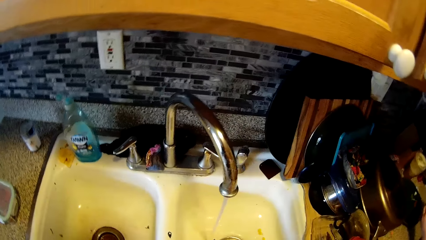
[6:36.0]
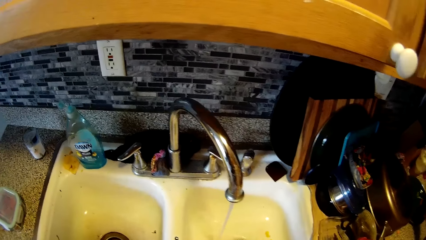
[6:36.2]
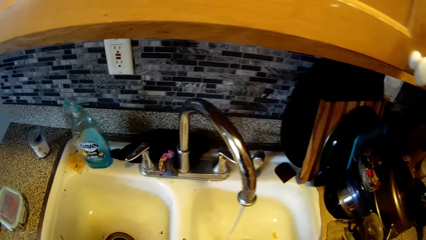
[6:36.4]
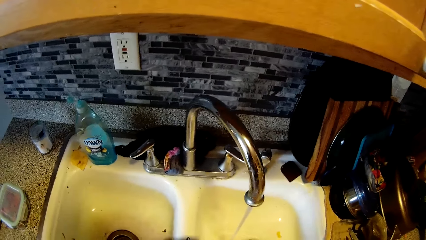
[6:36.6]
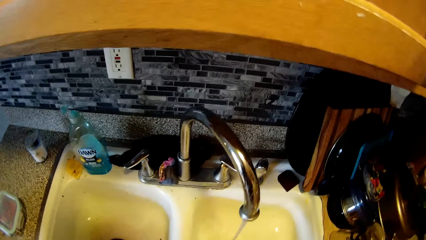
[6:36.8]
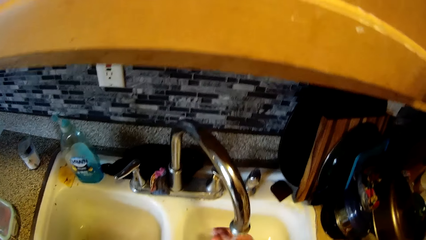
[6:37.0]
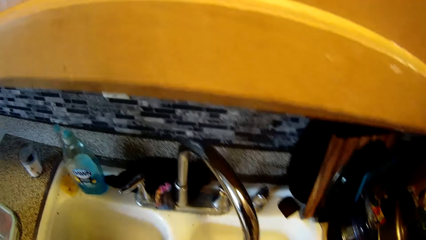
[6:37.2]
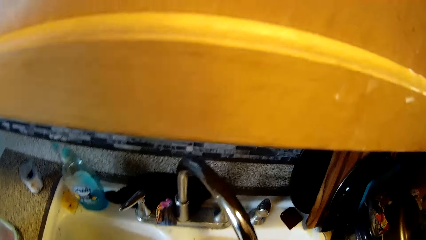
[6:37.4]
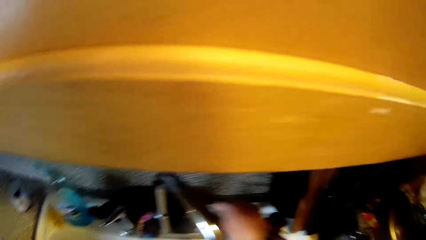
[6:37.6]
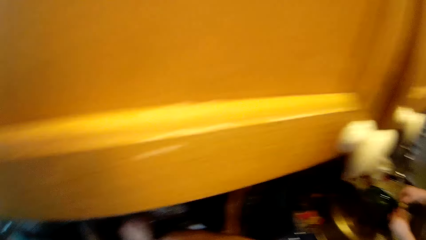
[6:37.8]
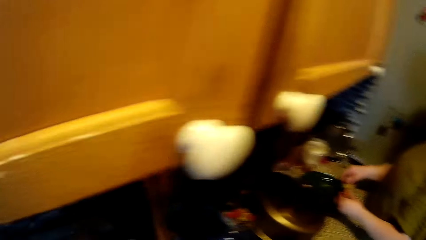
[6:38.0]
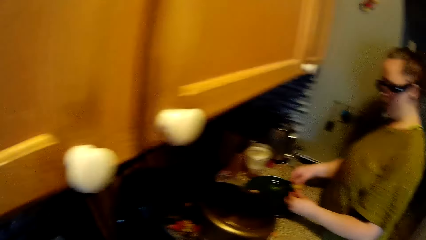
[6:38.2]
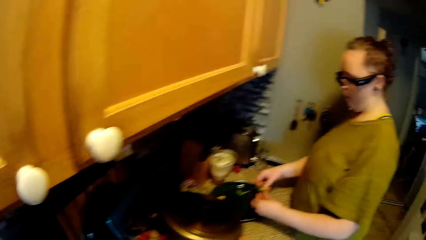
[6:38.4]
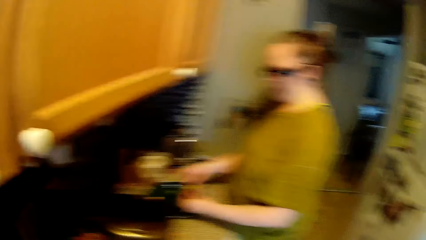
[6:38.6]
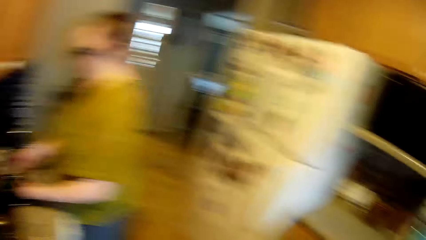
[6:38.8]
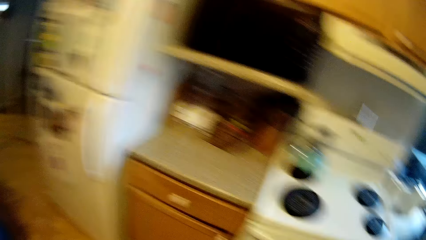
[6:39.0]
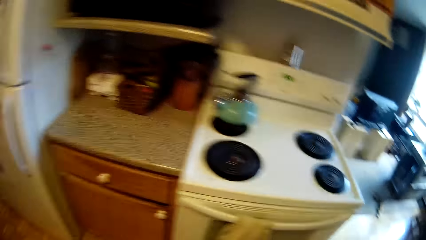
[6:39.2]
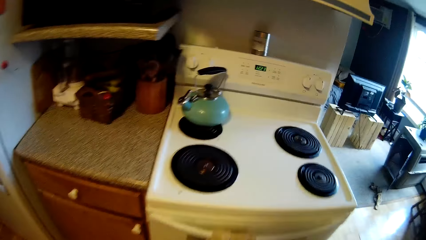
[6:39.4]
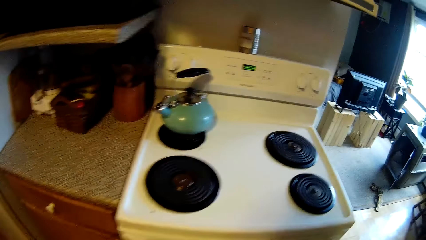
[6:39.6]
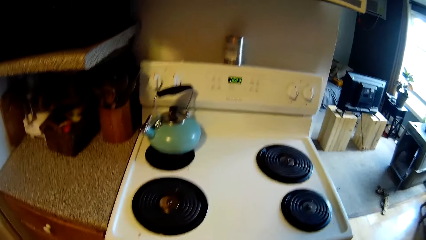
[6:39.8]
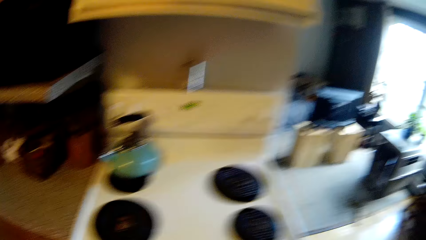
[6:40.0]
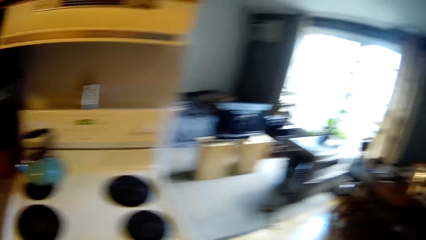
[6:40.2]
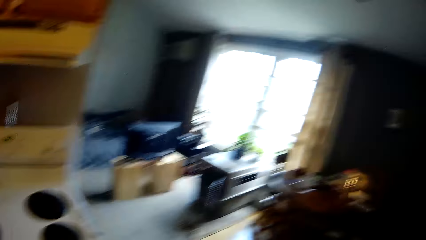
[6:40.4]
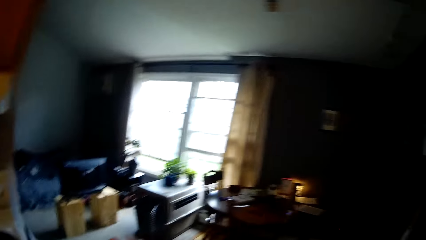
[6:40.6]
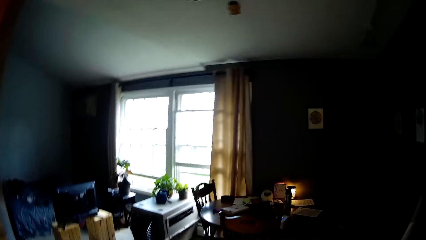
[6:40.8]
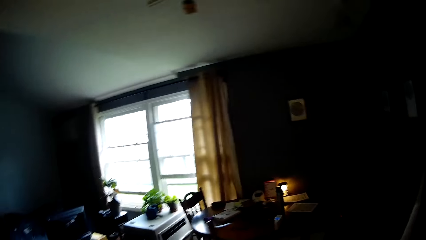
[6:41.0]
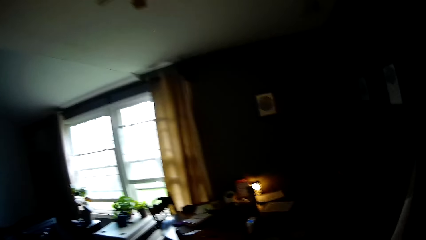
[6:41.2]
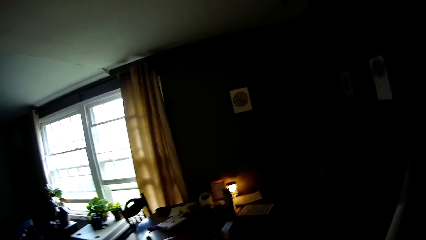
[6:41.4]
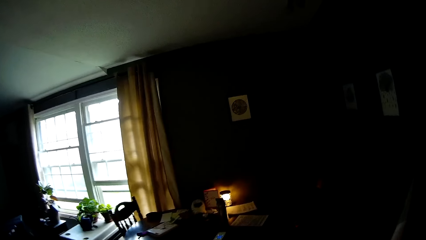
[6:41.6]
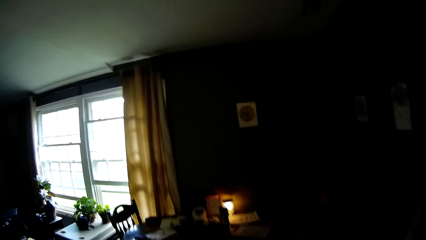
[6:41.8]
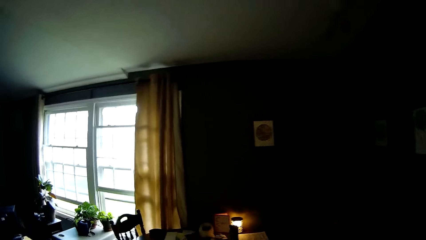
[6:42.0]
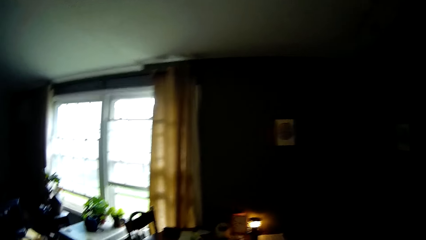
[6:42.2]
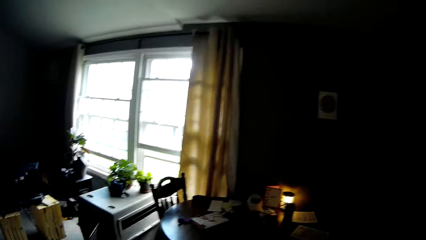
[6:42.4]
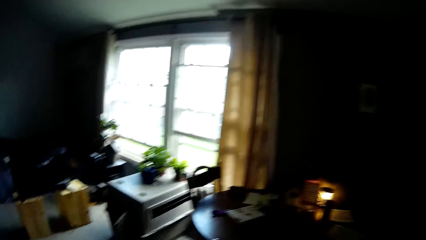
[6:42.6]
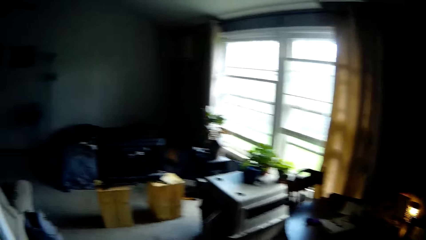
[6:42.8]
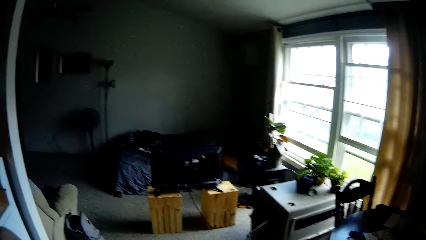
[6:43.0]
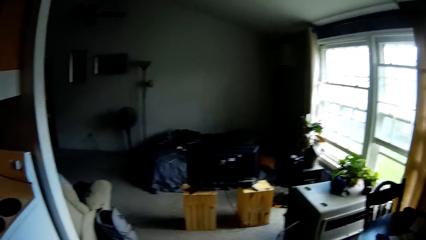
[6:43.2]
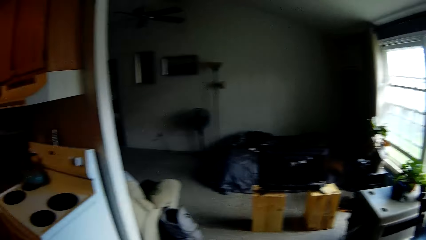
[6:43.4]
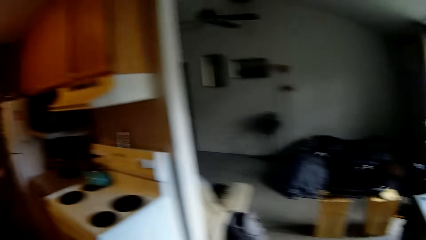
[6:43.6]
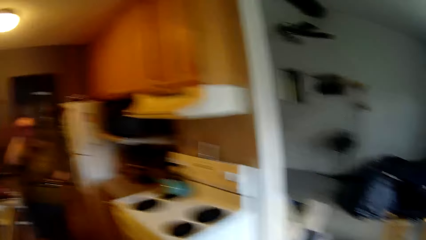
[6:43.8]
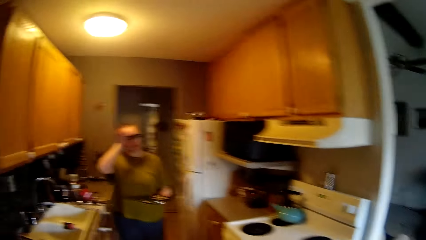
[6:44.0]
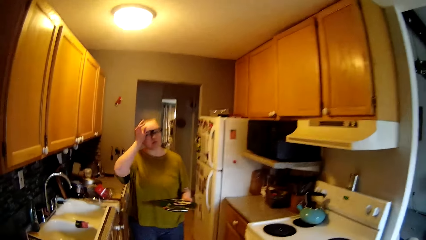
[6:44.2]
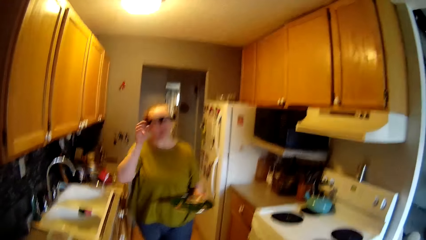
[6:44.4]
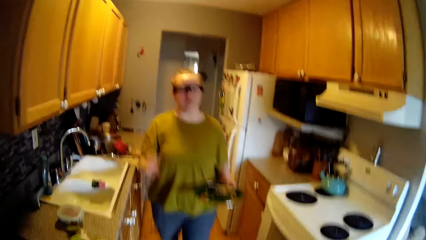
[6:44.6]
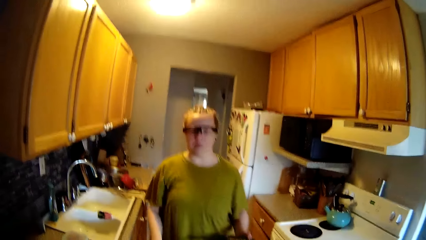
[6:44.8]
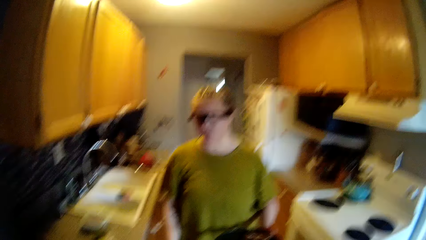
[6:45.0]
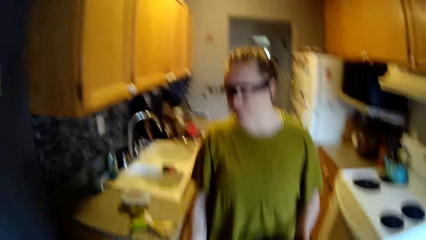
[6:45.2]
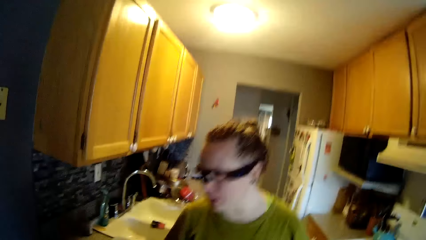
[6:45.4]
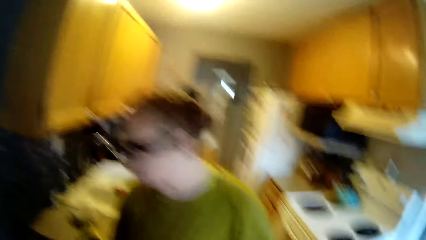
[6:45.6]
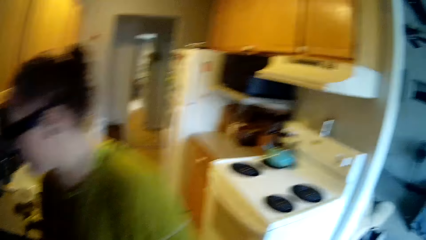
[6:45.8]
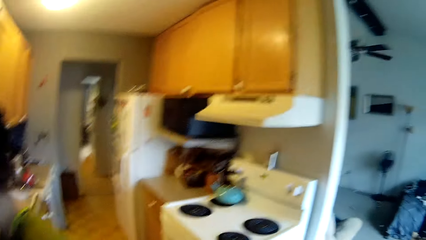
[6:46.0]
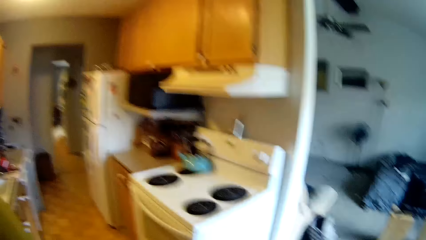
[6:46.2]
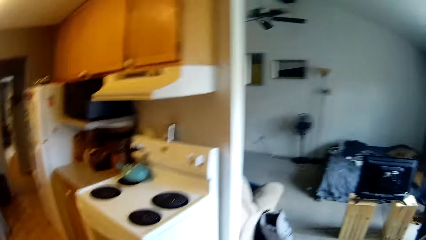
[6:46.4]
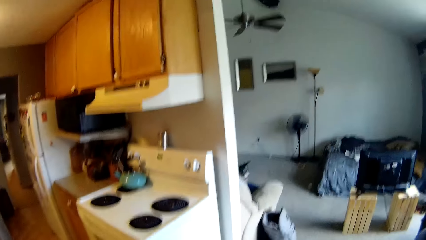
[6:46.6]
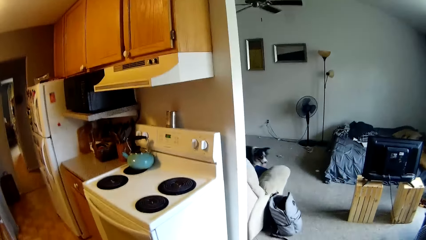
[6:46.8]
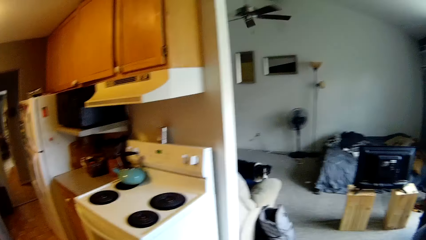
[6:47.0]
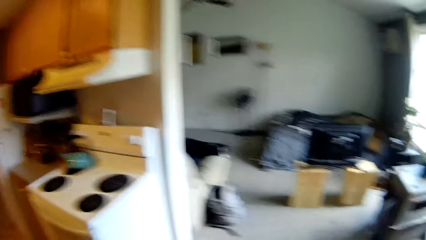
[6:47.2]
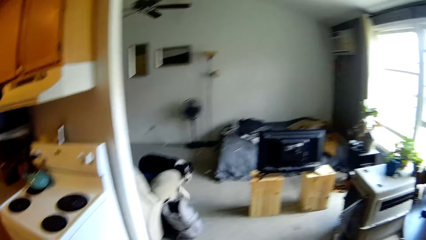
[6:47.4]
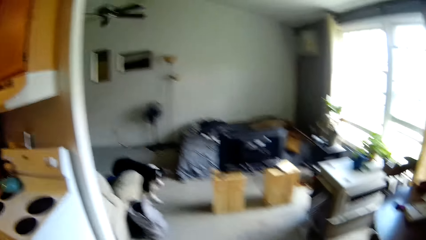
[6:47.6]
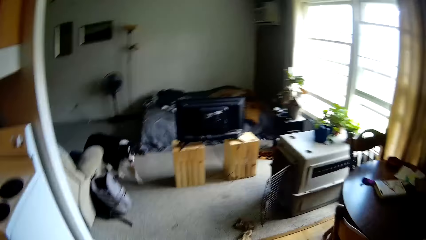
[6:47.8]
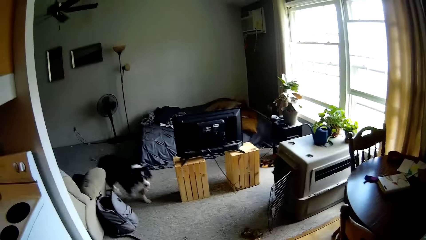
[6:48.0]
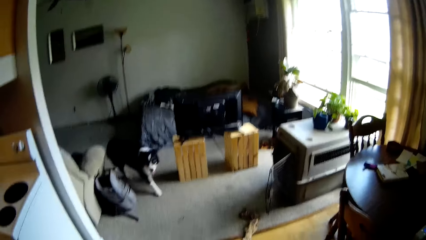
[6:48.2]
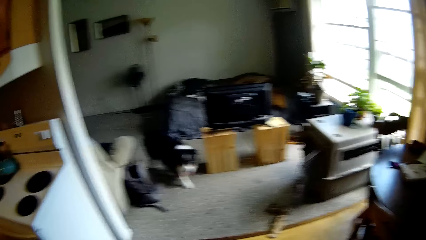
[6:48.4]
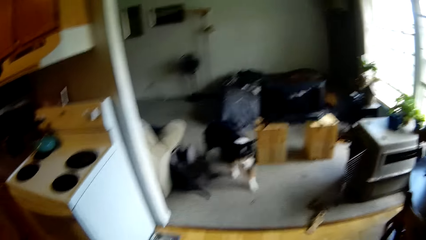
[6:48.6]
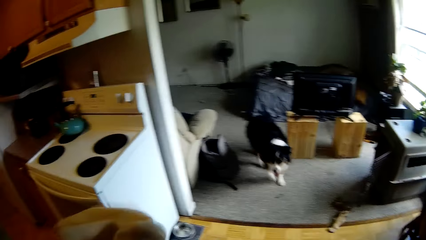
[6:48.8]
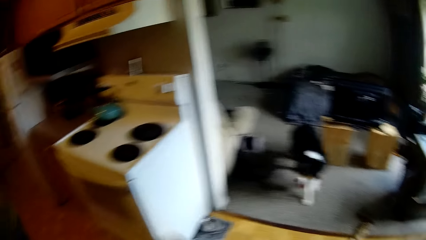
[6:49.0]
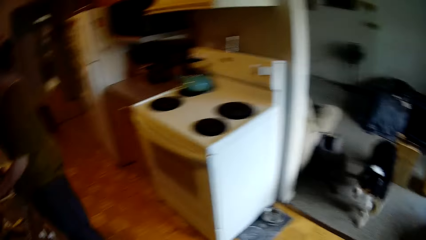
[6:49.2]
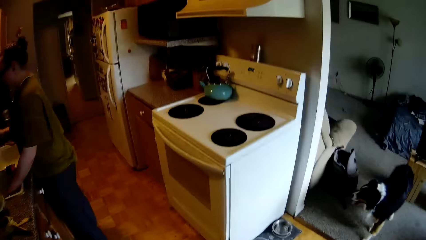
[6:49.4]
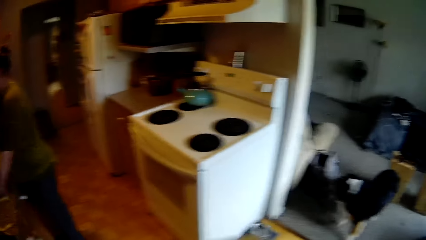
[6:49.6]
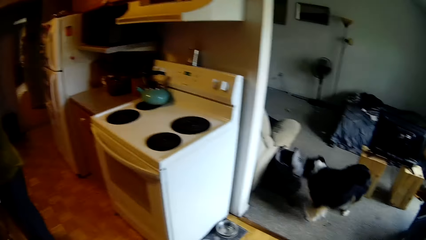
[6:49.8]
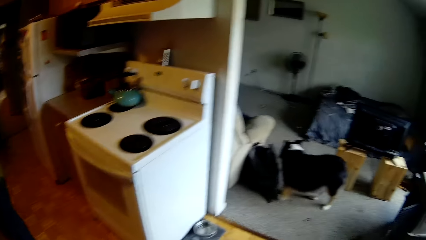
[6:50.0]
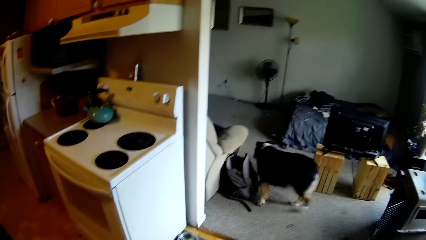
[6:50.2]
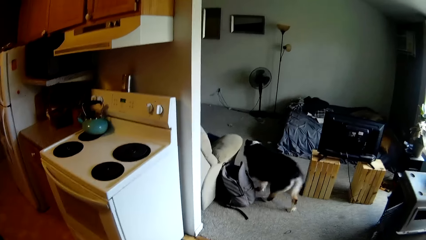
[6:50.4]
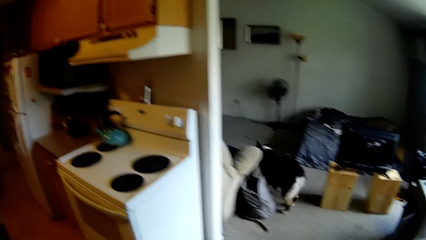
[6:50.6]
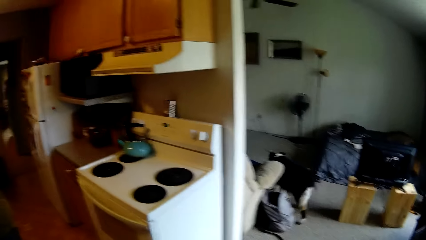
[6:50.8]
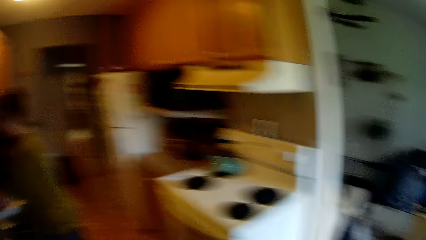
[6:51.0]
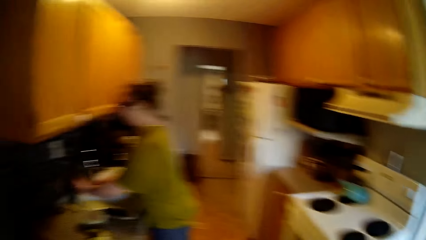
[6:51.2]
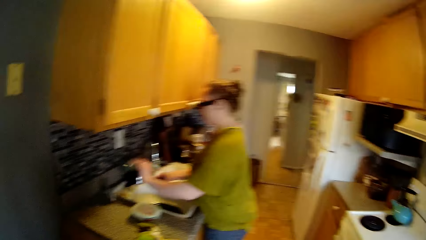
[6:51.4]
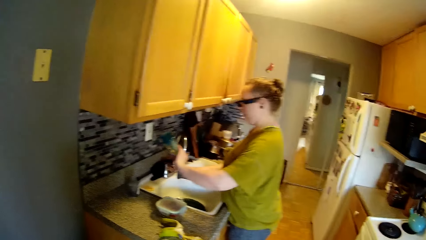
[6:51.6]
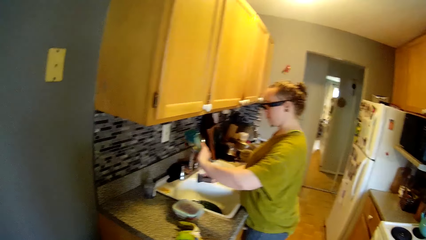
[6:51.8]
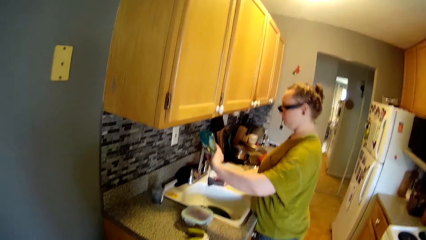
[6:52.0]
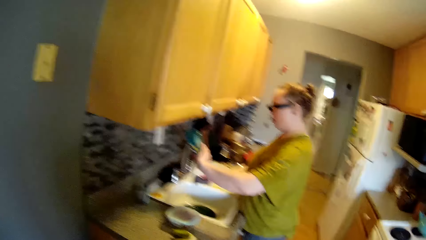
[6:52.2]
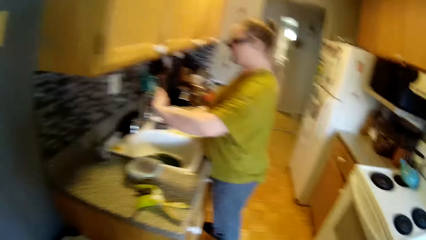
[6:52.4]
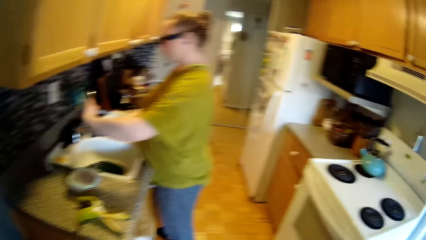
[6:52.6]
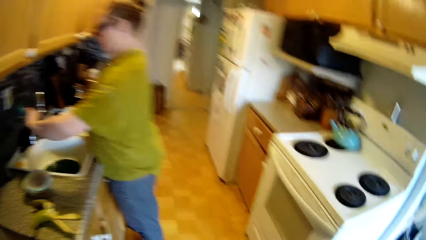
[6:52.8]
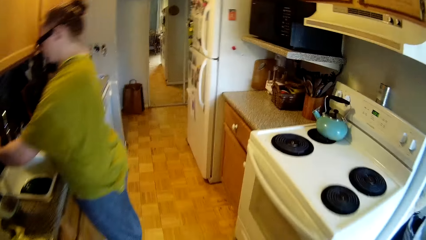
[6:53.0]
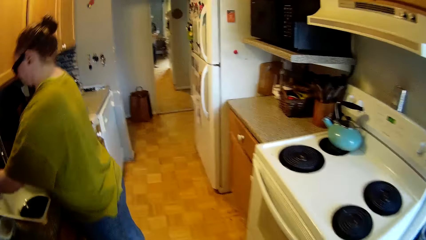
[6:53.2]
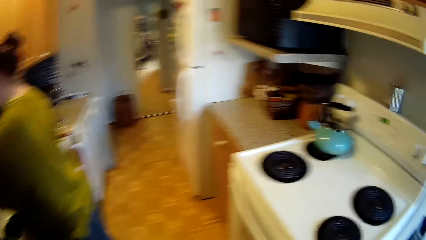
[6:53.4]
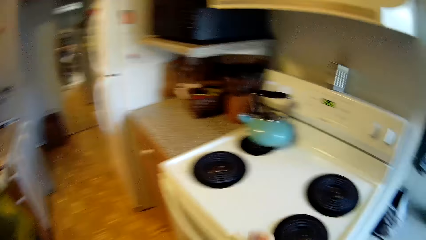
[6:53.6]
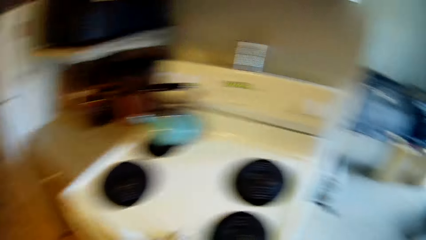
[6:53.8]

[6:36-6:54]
The camera wearer rinses his right hand under the tap. He closes the right handle of the kitchen sink tap with his right hand. He walks out of the kitchen into the dining area. The woman walks towards. A dog walks towards the kitchen in the living room. The camera wearer waves the napkin at the dog with his left hand. The woman drops the plate in the left basin of the kitchen sink with her left hand. The dog walks into the living room. The woman picks up the dish soap bottle with her left hand. The camera wearer picks up the soap bottle. The woman squeezes the dish soap bottle with her left hand on the sponge in her right hand. The camera wearer turns to the right and applies soap onto the sponge.
